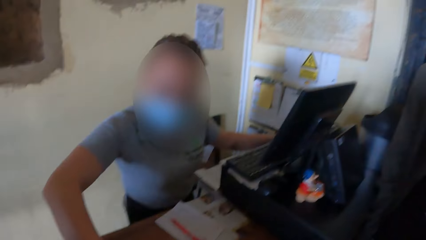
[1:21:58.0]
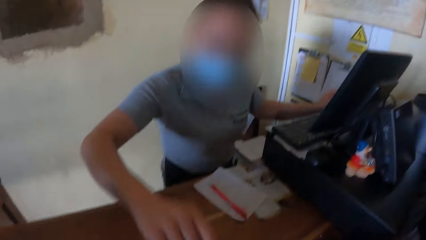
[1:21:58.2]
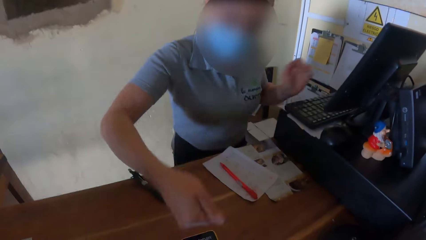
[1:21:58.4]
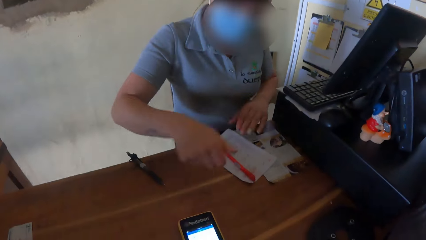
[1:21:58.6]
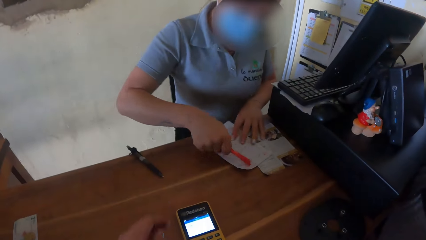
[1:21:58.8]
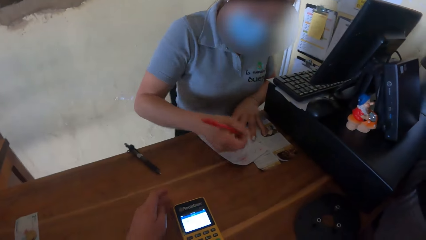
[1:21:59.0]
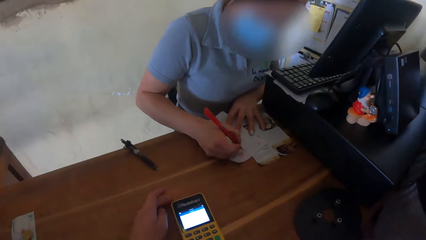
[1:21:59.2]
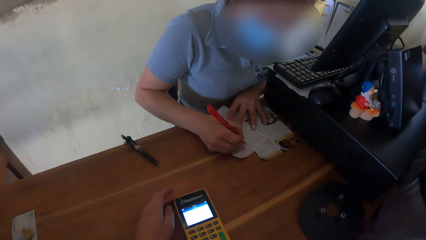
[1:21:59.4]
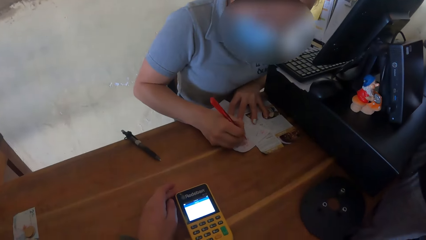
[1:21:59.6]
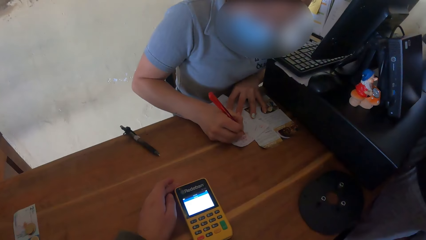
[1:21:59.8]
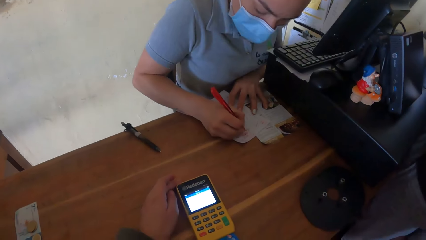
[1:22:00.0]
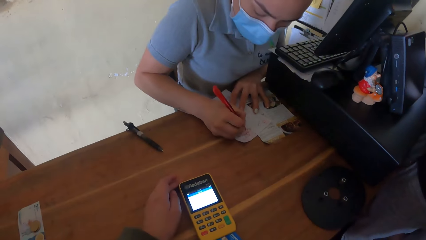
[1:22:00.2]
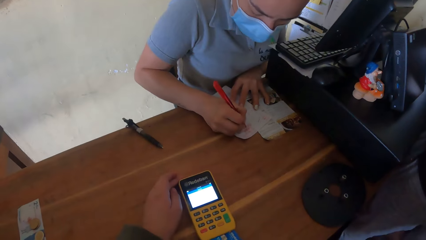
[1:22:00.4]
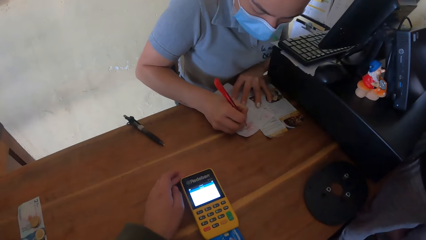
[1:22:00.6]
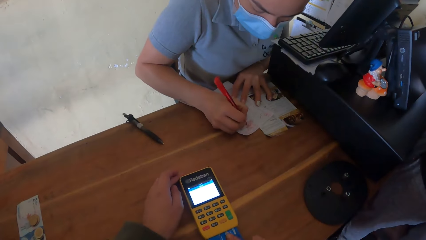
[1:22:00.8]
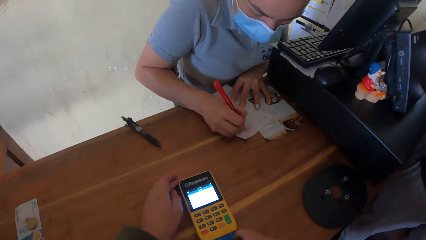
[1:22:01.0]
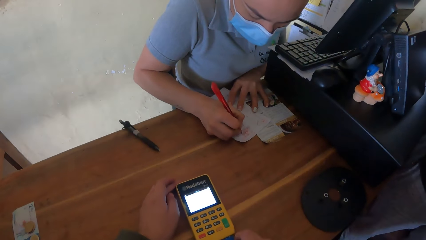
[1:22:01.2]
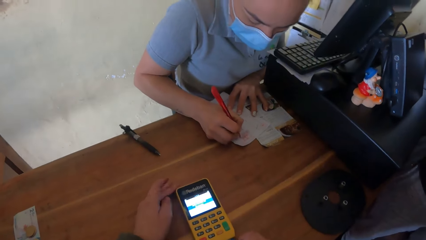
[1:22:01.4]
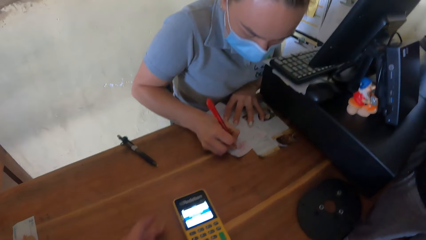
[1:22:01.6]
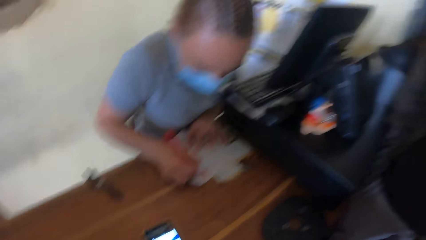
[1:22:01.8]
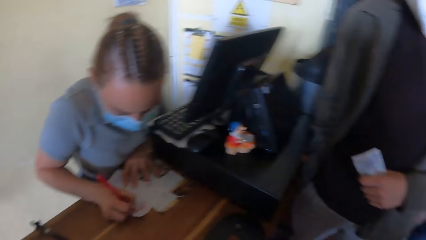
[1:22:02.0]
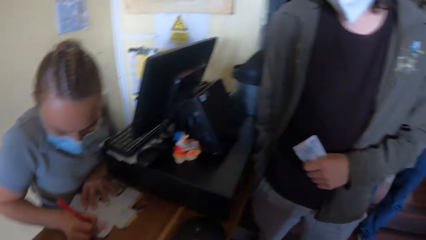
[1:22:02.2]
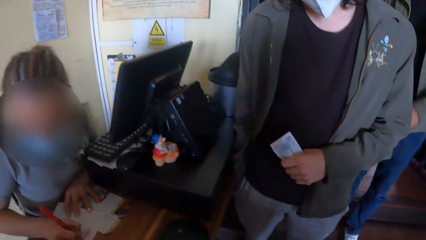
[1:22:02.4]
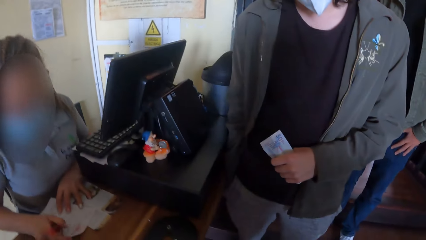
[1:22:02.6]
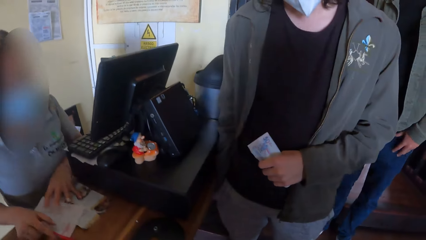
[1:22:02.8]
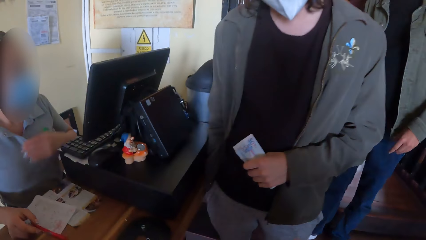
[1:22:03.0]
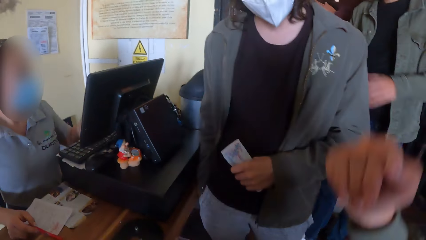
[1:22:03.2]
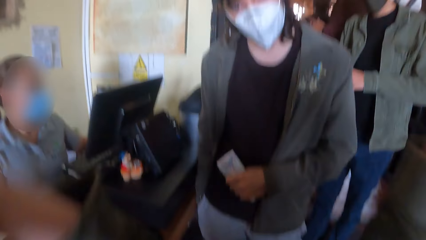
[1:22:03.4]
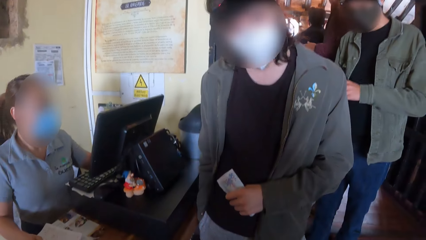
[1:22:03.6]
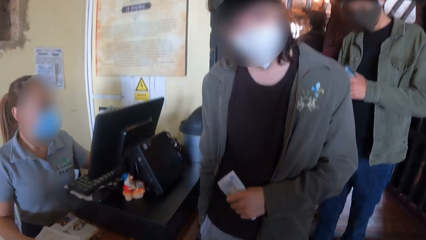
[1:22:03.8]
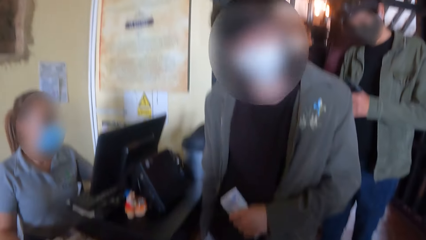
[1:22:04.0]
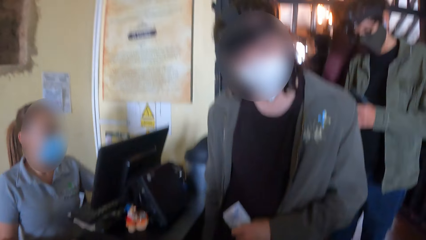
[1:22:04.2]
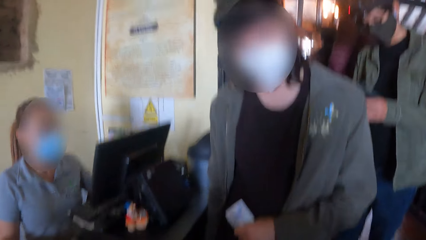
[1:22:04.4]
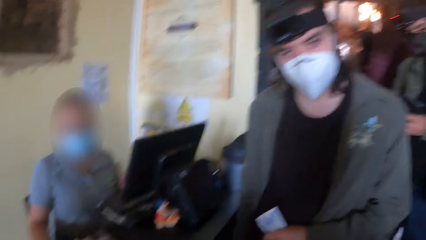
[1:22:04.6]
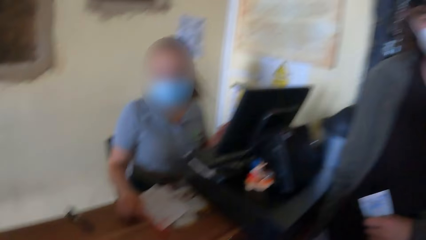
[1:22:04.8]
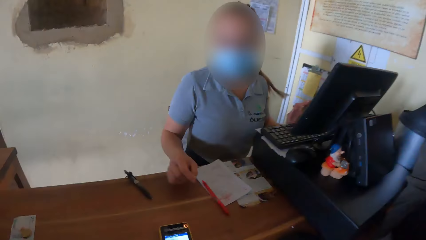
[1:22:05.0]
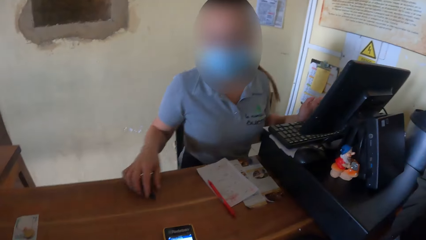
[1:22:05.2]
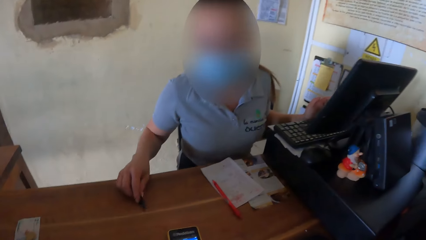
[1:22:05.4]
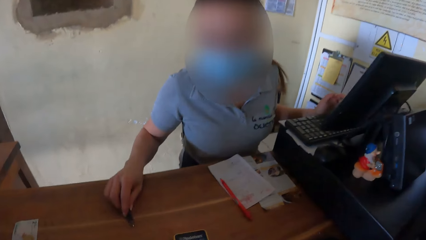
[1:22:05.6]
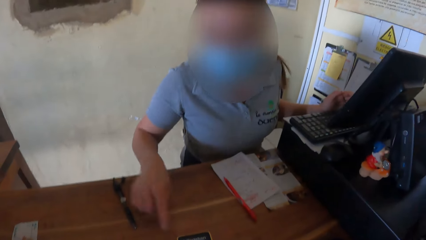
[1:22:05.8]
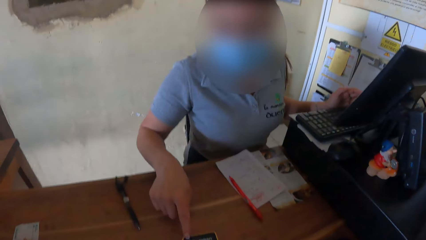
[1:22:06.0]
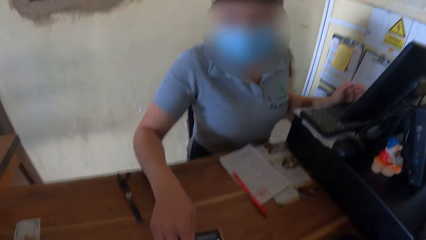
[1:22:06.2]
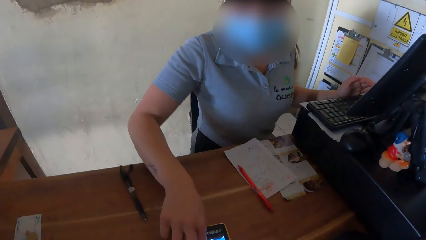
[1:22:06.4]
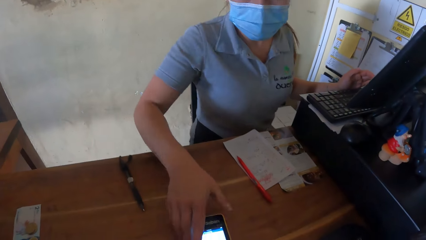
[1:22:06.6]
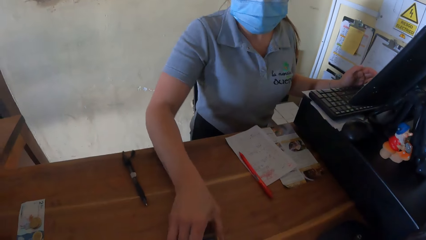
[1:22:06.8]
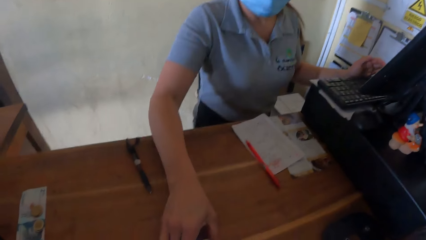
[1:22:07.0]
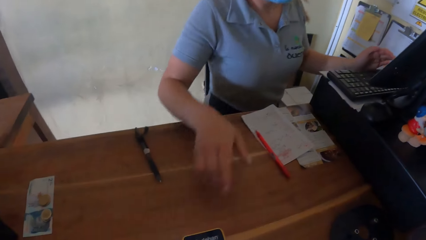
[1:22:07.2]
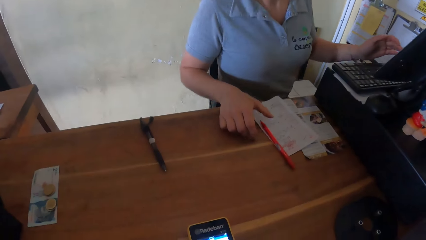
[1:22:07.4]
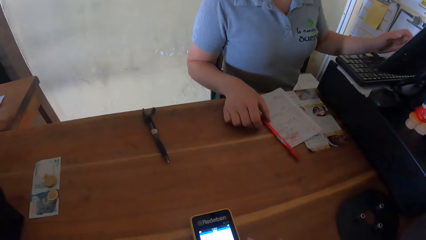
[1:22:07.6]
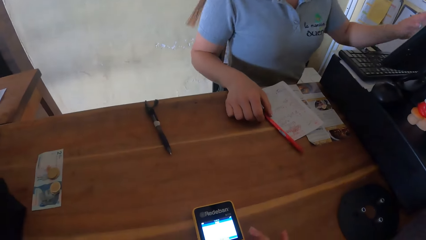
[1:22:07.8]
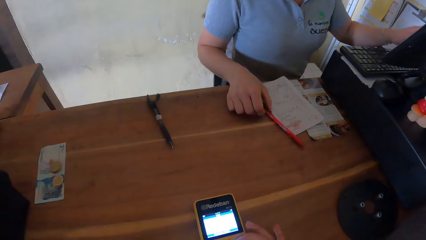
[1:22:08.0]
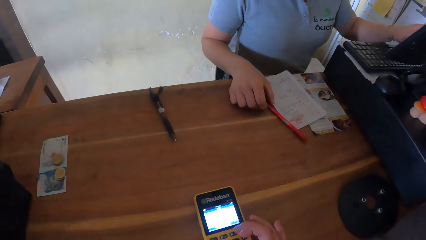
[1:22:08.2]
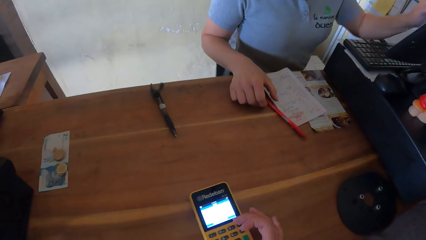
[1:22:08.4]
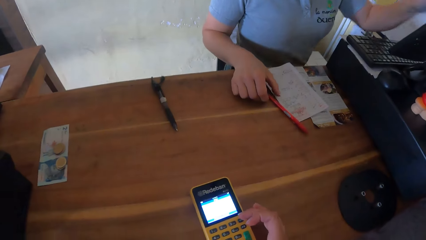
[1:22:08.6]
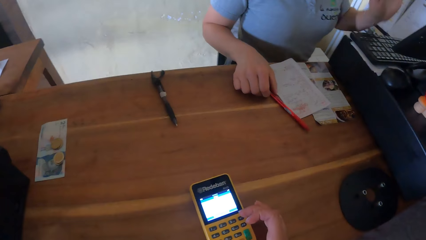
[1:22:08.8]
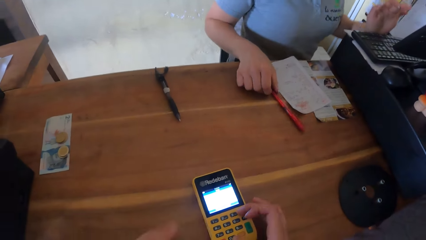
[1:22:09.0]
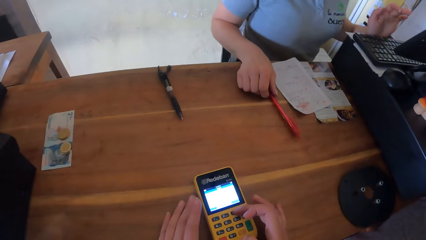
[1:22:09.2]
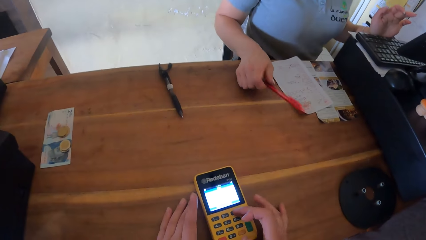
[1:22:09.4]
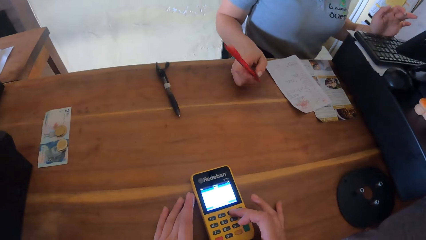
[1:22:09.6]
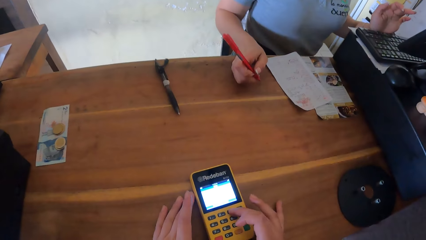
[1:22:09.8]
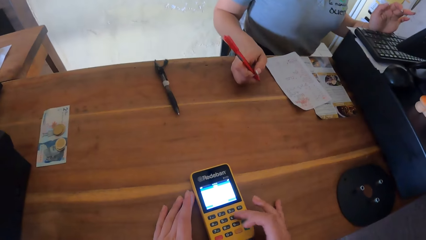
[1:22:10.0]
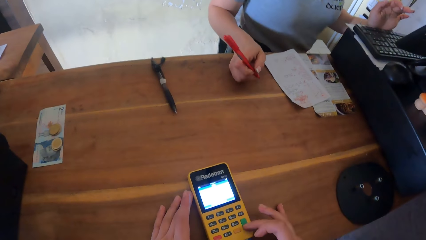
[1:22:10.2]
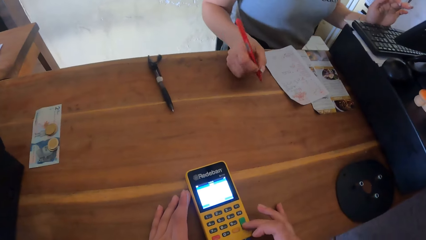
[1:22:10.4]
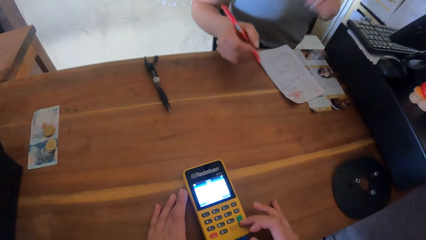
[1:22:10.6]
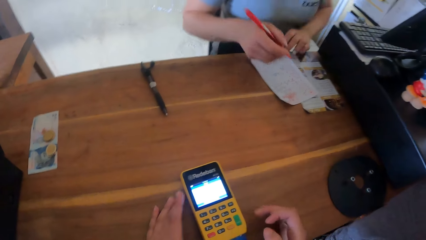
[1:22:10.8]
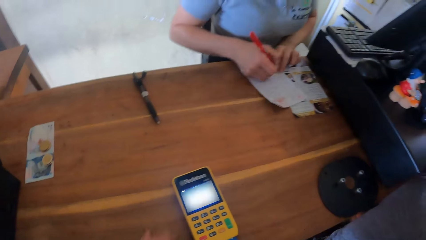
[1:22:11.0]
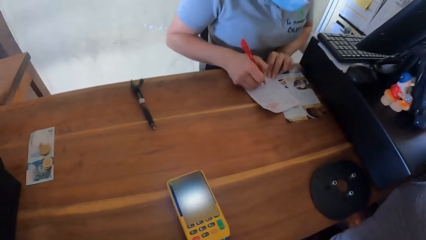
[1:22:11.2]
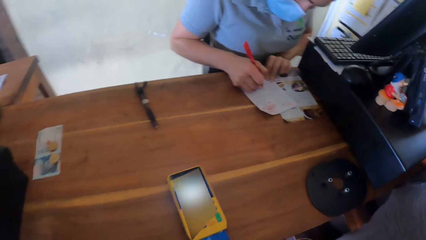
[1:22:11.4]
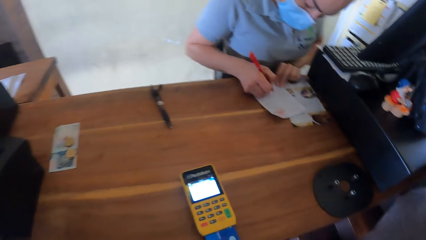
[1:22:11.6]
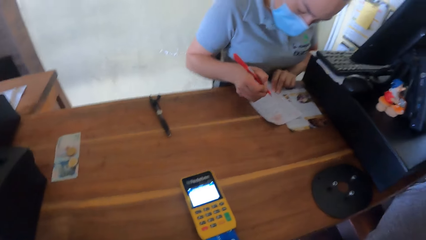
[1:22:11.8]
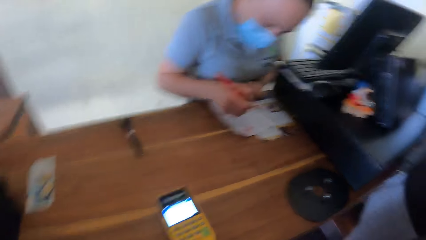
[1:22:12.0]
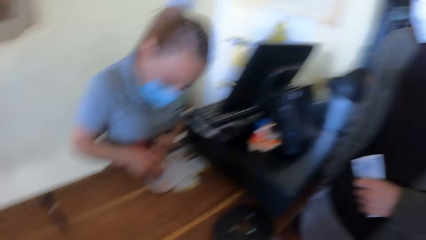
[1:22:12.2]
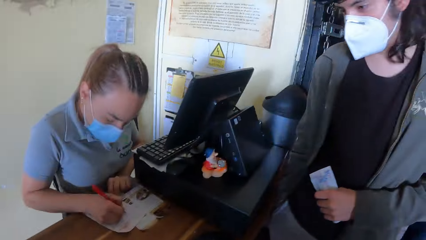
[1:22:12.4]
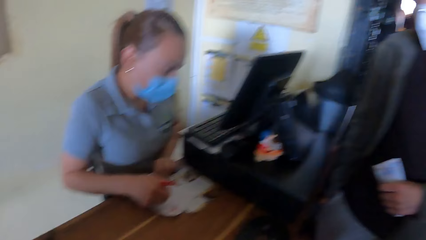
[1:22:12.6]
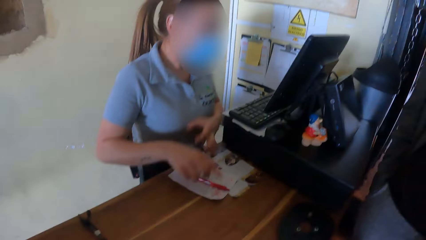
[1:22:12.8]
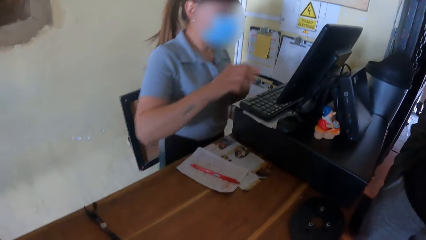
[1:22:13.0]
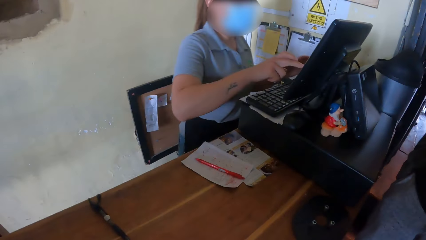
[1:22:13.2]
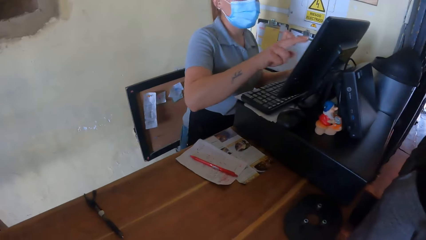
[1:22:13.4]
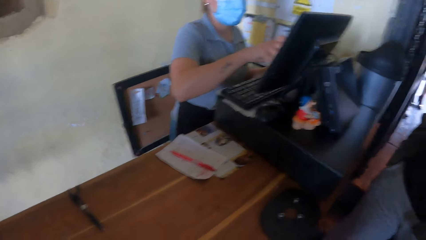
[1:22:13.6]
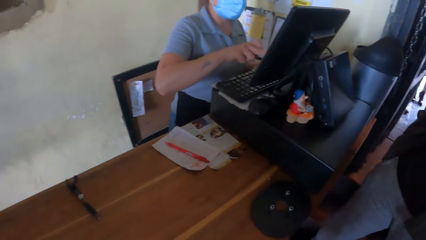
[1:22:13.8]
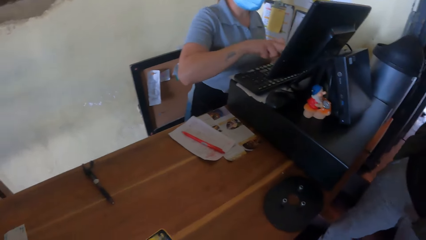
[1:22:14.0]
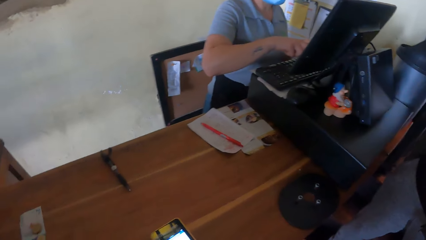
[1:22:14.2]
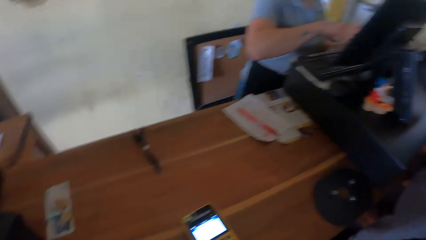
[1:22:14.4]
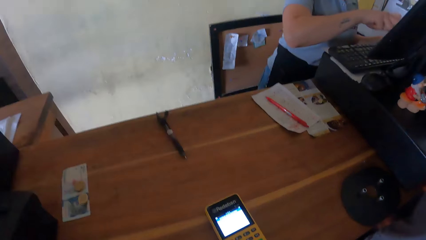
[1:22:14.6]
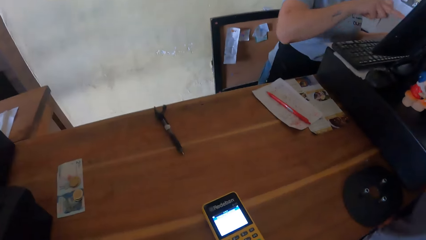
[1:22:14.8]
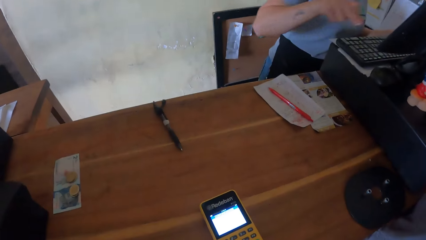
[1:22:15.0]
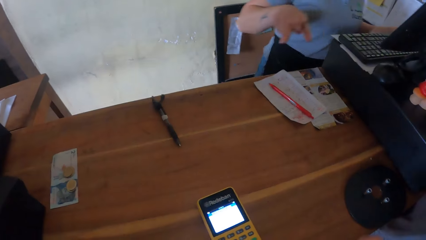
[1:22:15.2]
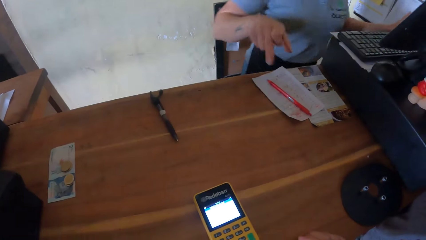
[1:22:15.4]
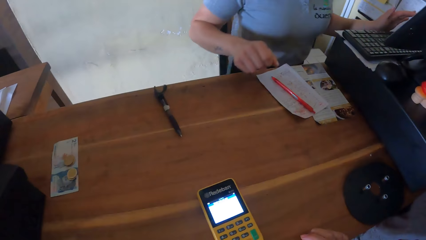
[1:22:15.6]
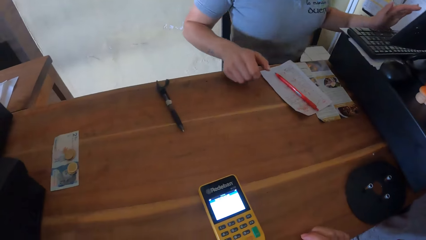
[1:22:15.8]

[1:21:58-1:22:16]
The cashier converses with the camera wearer. The cashier holds the sheet of paper to the counter with her left hand, picks up the pen from the counter with her right hand and writes on the sheet of paper on the counter with the pen in her right hand. The camera wearer inserts the card in a machine. The cashier operates the computer on the counter with her left hand. The cashier pushes the pen on the table with her right hand. The cashier pushes the payment terminal on the counter to the camera wearer with her right hand. The cashier operates the computer on the counter with her left hand. The camera wearer operates the payment terminal on the counter with his right hand. The cashier picks up the pen from the counter with her right hand, holds the sheet of paper to the counter with her left hand, writes on the sheet of paper on the counter with the pen in her right hand and drops the pen in her right hand on the table. The cashier operates the computer on the counter with her right hand.
